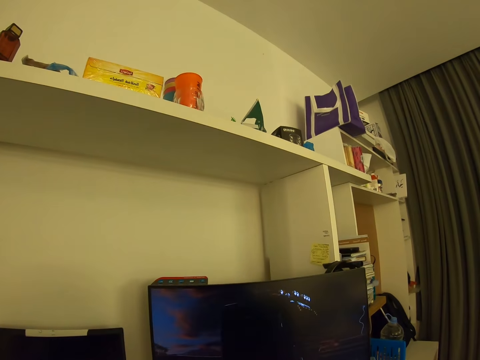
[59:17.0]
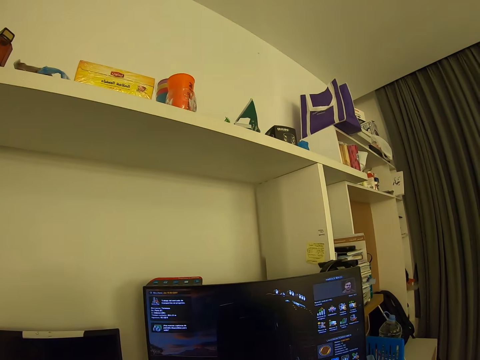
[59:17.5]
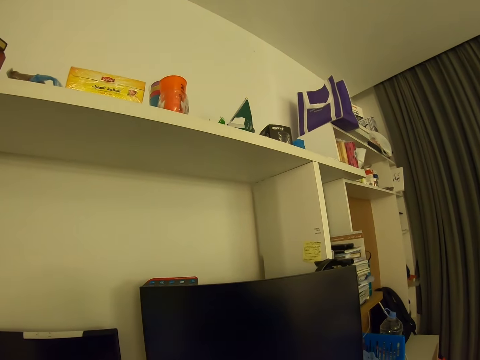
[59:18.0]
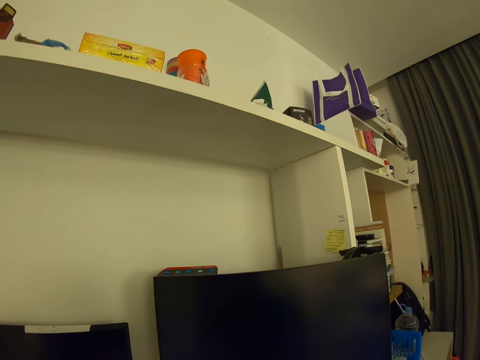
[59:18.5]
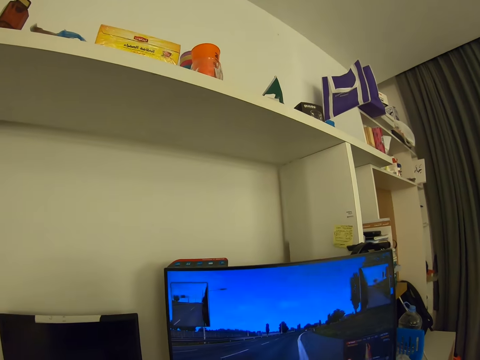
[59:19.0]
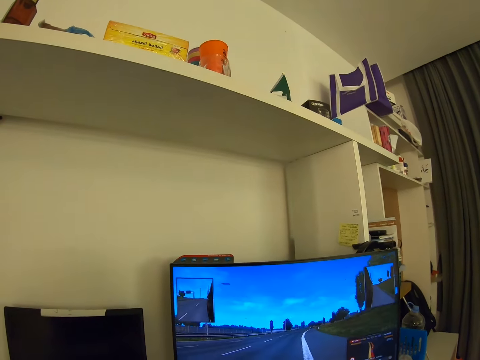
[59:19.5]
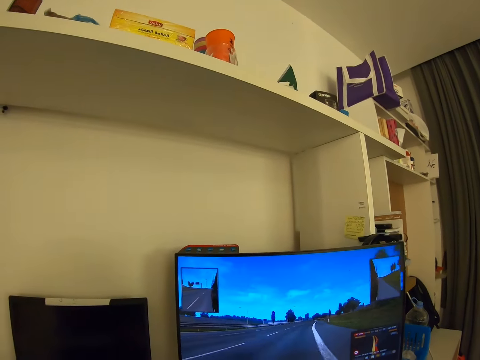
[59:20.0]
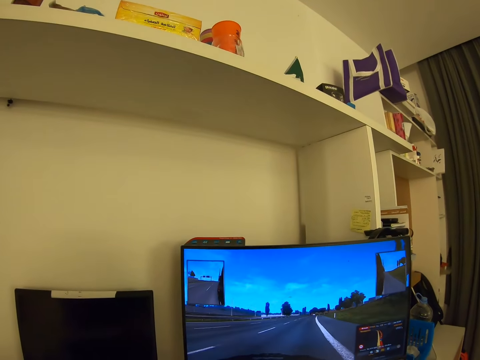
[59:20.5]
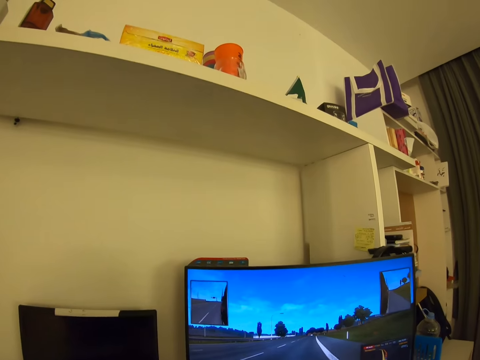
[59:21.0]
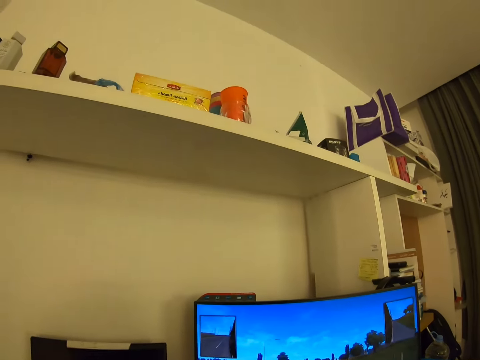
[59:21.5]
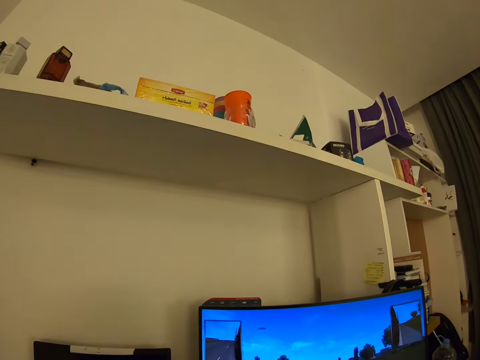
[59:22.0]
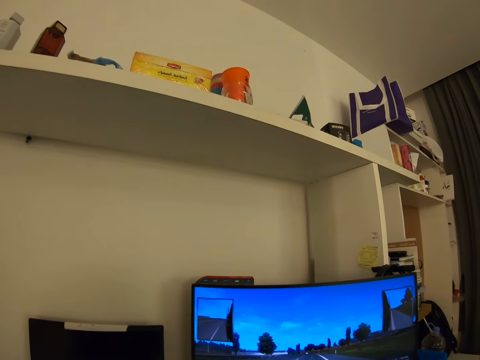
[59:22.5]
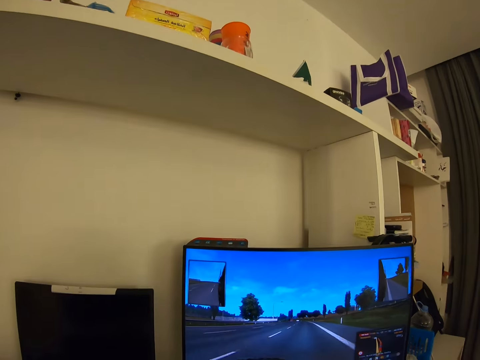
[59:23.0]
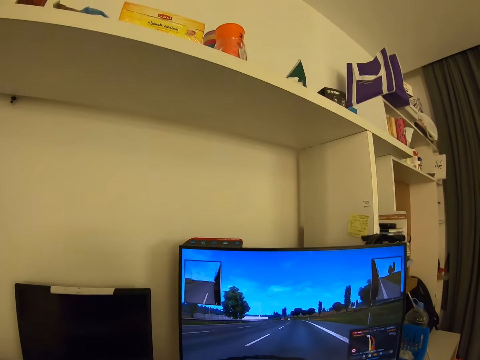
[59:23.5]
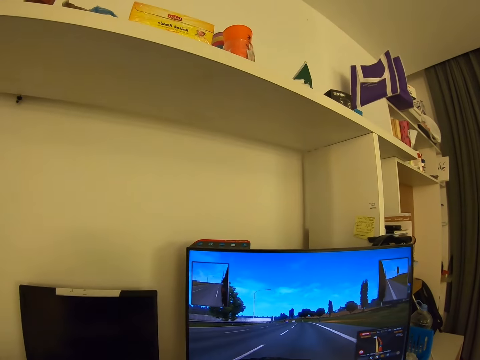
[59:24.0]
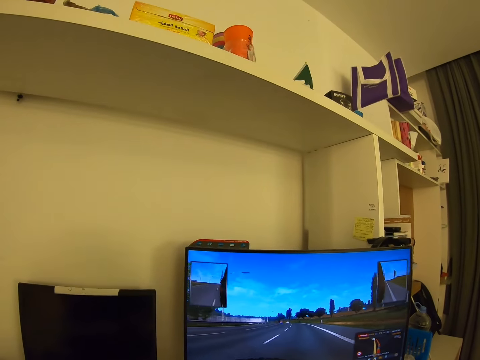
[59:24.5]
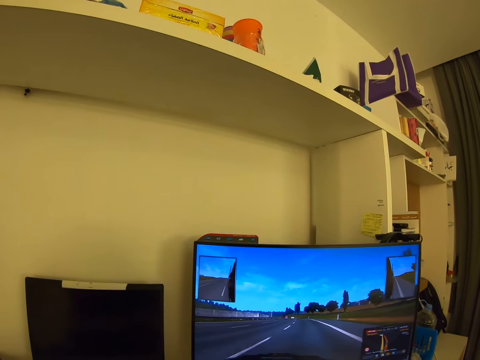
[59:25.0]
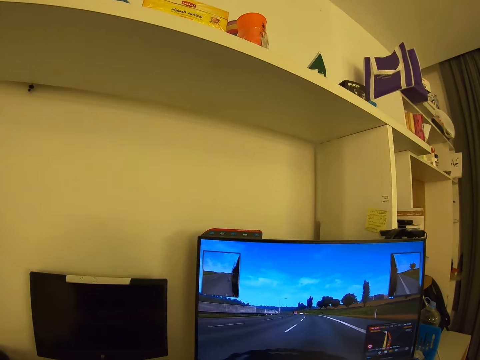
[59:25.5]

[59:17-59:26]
The camera wearer plays a video game.

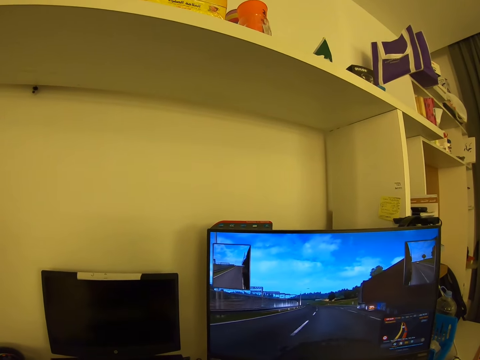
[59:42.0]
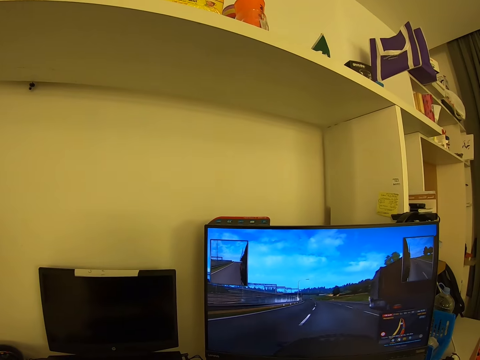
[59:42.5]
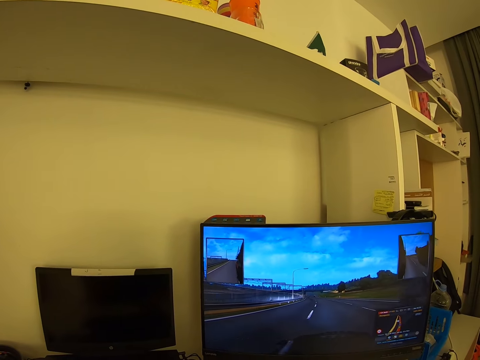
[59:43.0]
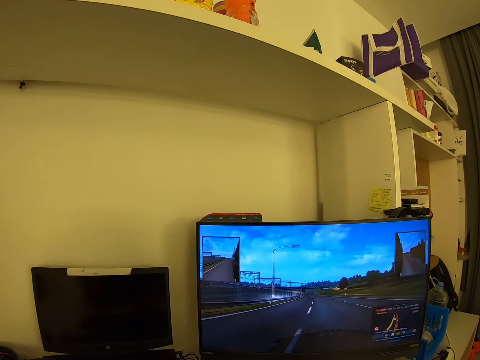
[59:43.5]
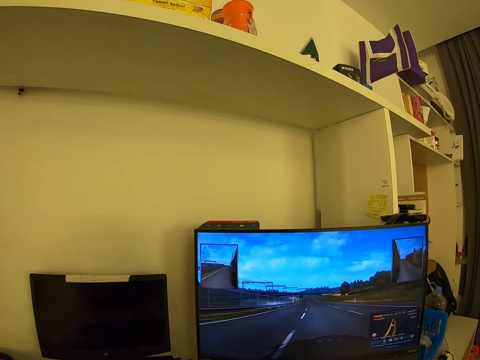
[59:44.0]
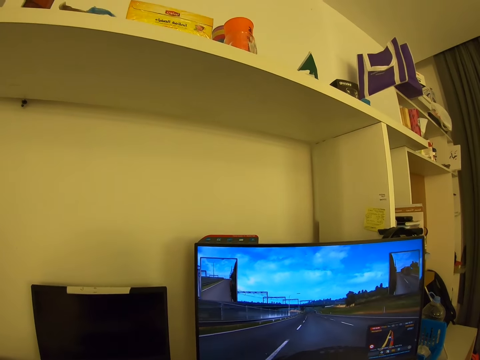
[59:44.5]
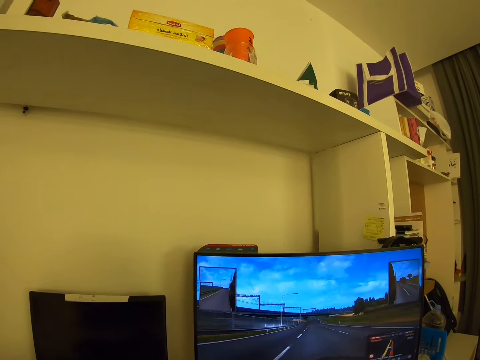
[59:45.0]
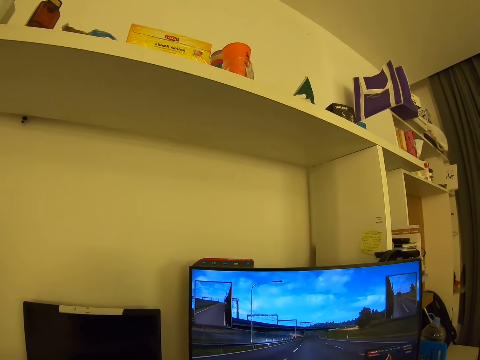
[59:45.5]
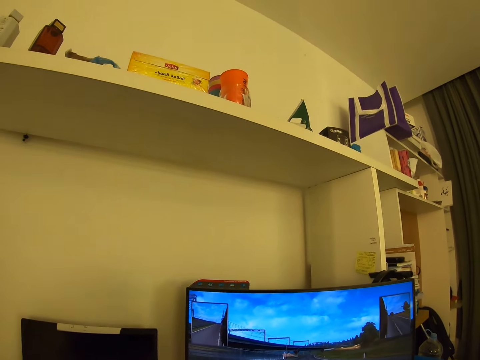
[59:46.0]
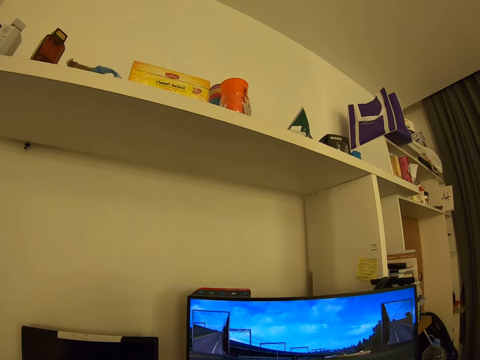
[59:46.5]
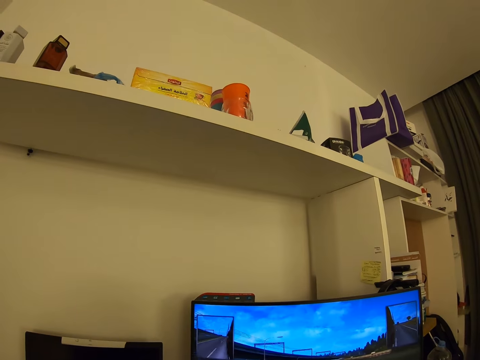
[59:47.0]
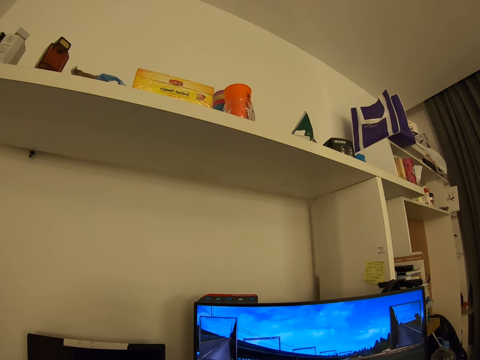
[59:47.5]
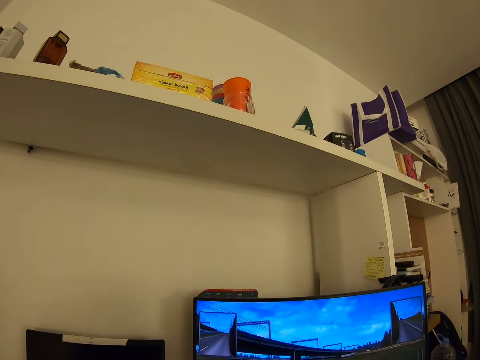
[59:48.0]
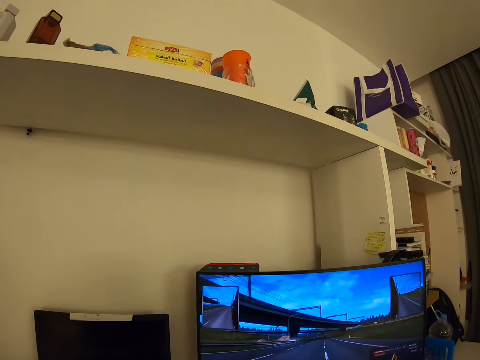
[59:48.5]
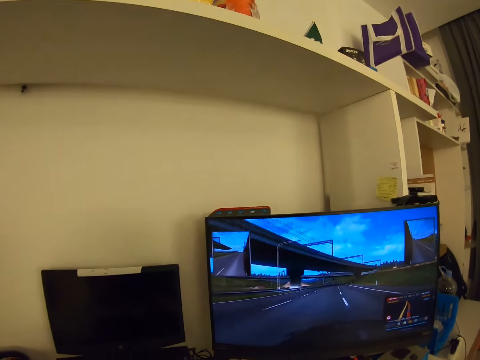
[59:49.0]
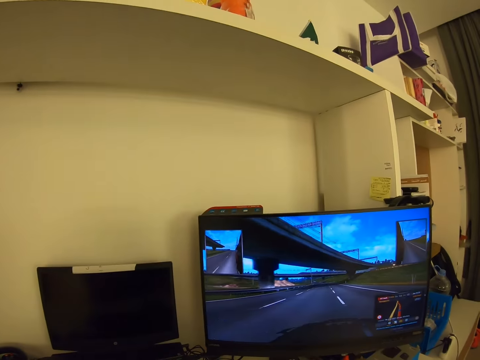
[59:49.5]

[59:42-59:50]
The camera wearer looks around.

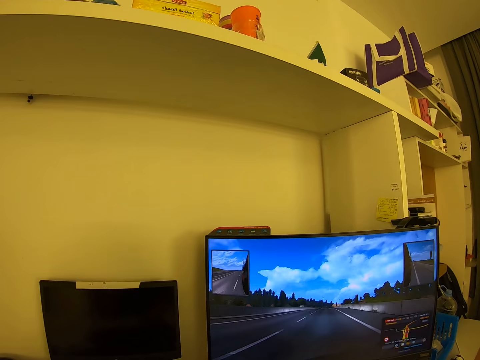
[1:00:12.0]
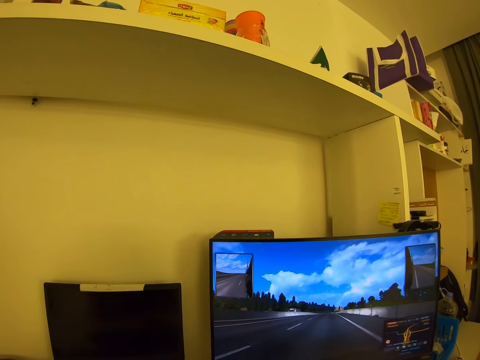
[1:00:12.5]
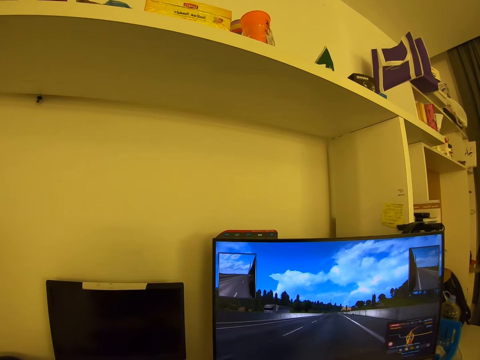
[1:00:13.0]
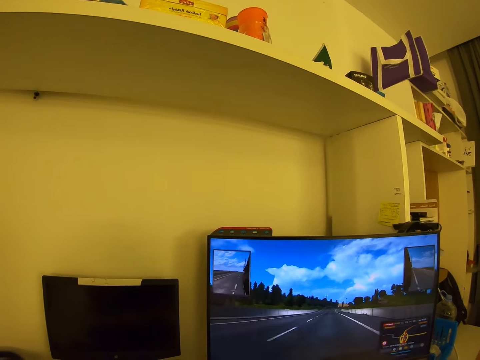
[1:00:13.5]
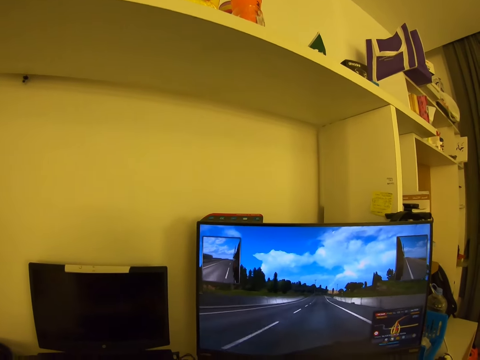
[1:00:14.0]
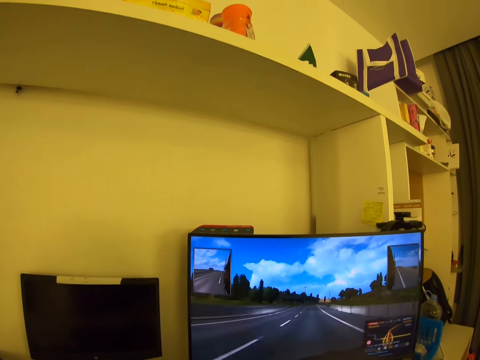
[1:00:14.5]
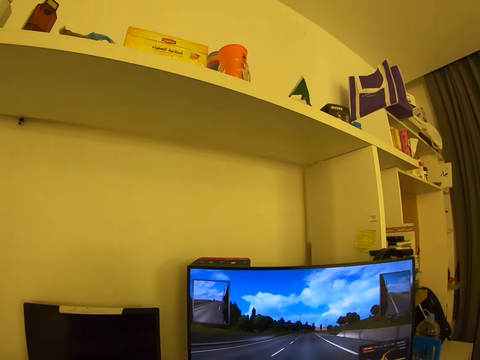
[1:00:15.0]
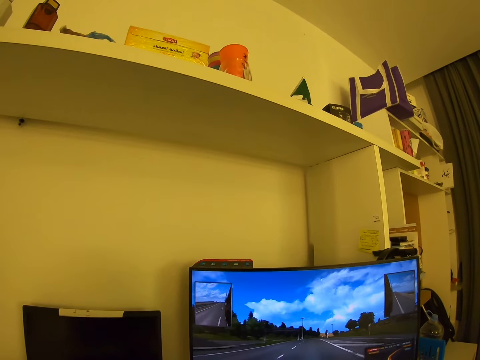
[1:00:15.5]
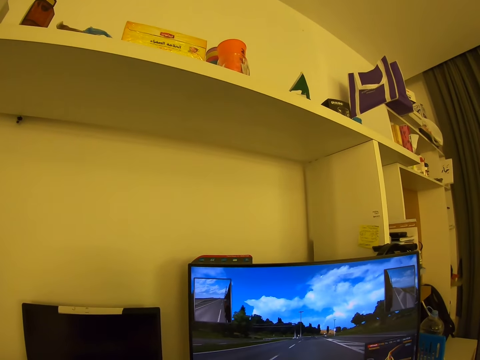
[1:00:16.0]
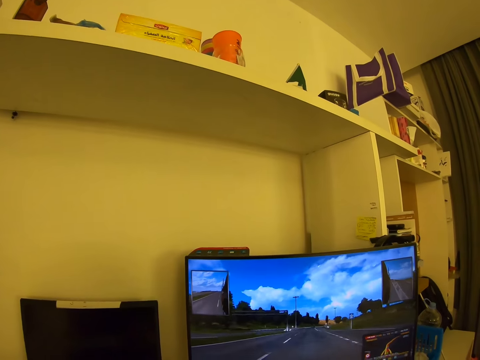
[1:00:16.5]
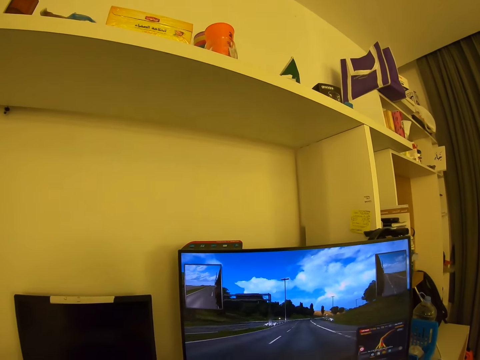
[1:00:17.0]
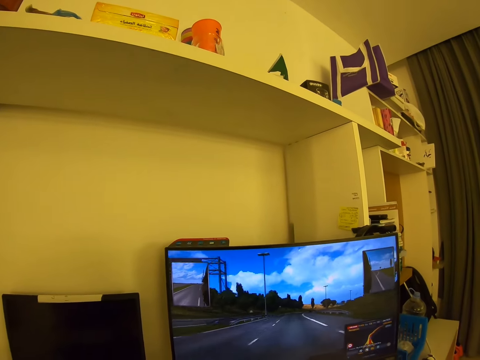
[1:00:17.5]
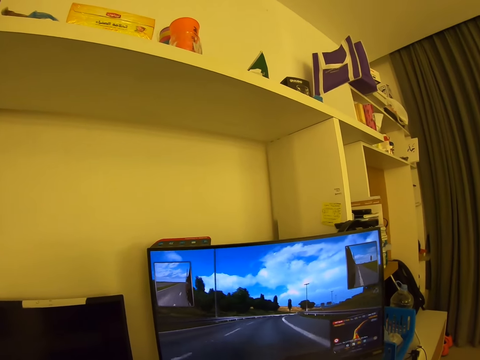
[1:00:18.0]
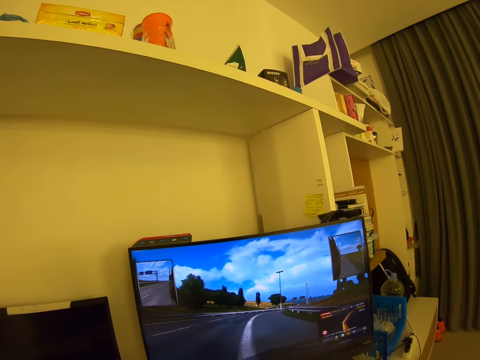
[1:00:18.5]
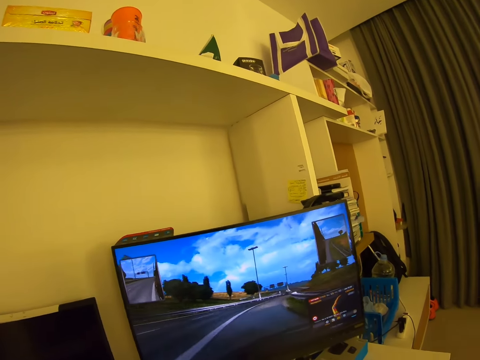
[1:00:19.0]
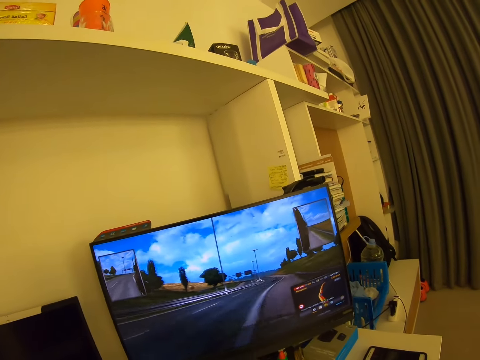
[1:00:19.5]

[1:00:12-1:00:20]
The camera wearer looks around.
